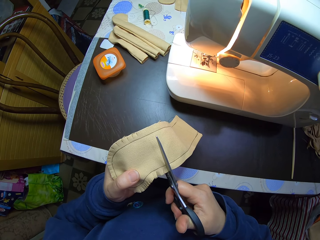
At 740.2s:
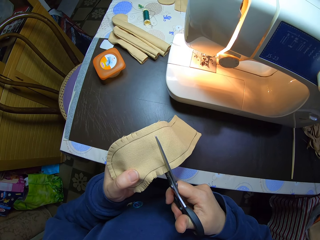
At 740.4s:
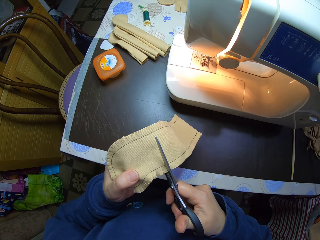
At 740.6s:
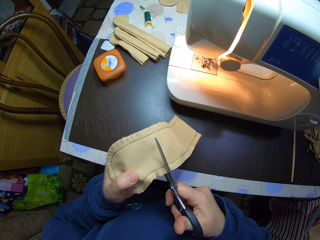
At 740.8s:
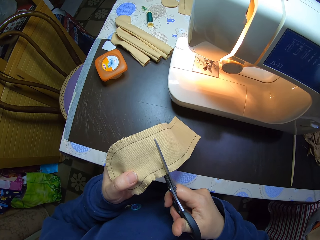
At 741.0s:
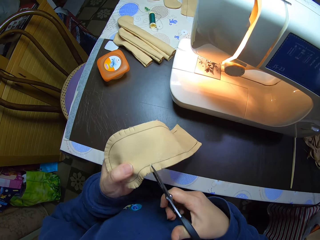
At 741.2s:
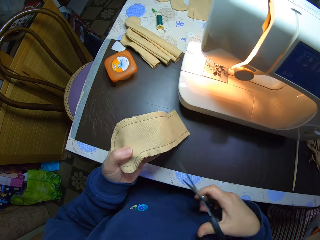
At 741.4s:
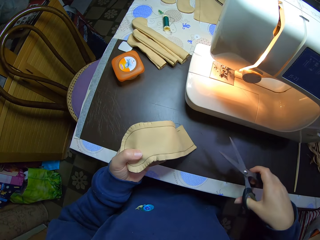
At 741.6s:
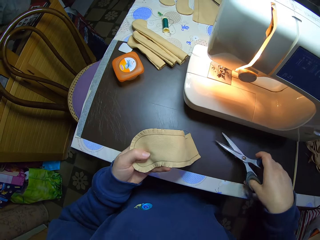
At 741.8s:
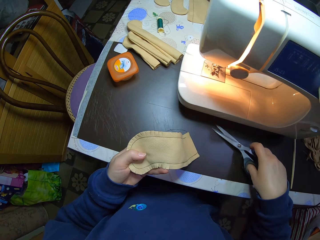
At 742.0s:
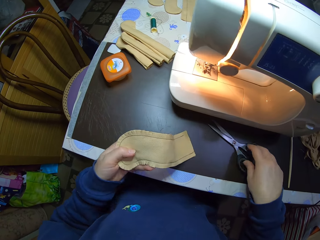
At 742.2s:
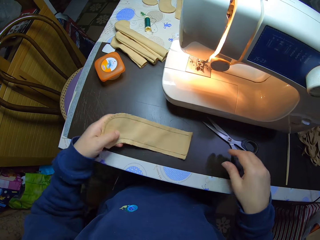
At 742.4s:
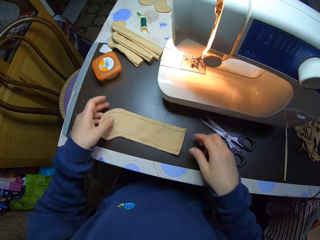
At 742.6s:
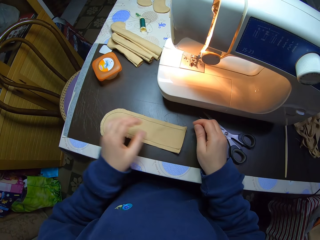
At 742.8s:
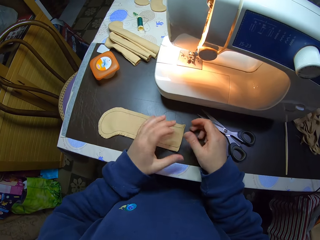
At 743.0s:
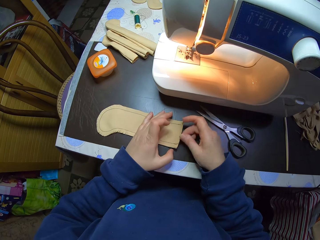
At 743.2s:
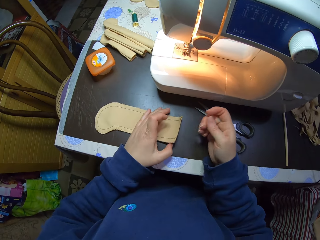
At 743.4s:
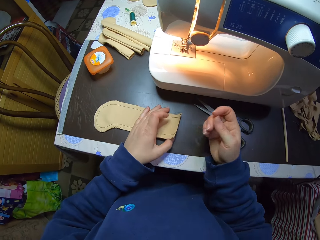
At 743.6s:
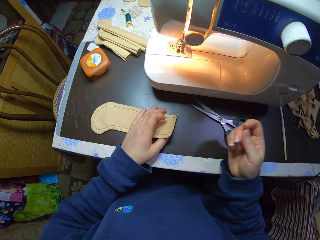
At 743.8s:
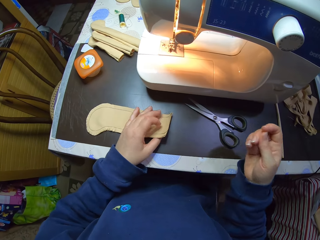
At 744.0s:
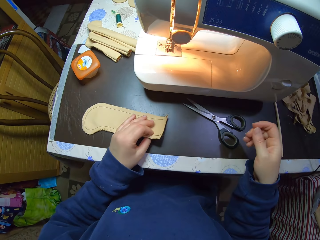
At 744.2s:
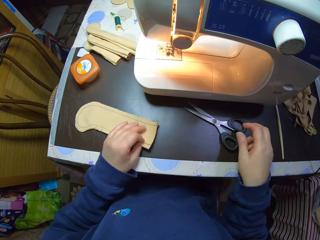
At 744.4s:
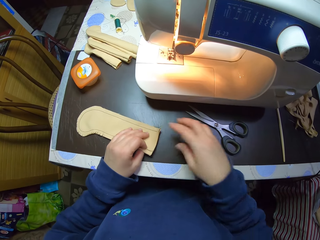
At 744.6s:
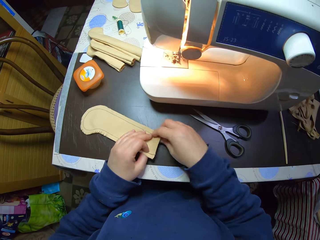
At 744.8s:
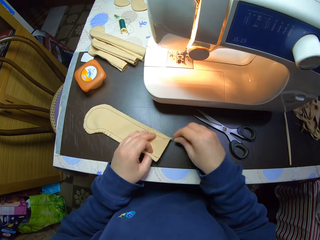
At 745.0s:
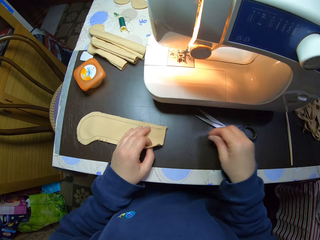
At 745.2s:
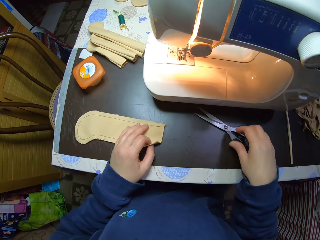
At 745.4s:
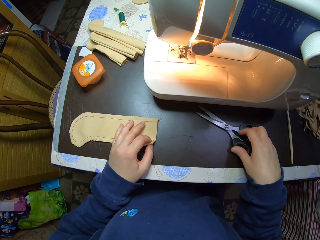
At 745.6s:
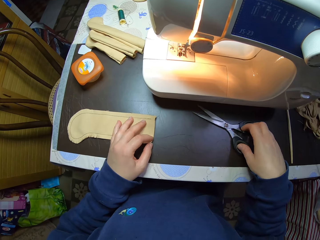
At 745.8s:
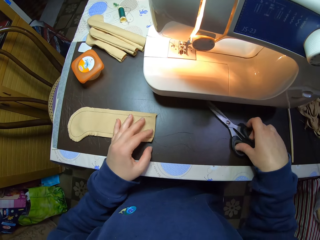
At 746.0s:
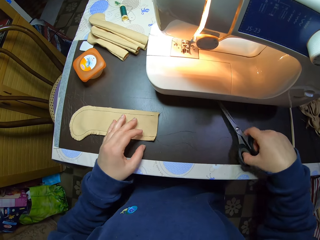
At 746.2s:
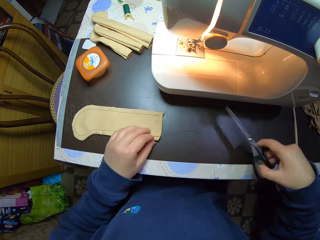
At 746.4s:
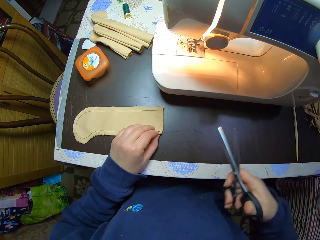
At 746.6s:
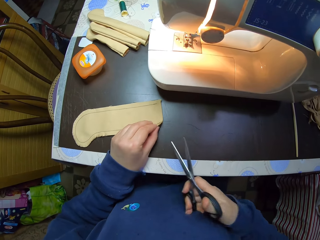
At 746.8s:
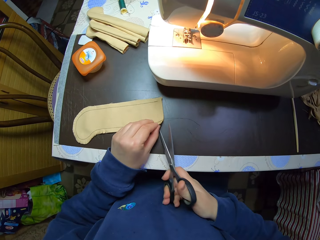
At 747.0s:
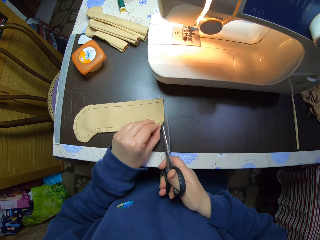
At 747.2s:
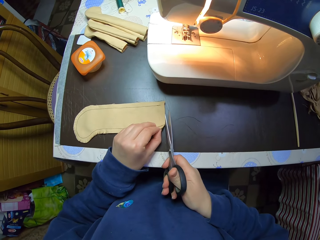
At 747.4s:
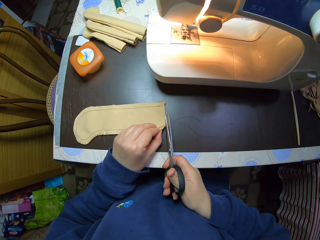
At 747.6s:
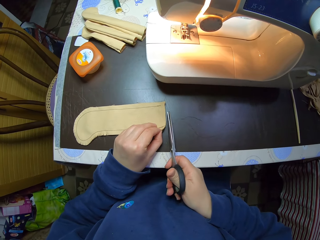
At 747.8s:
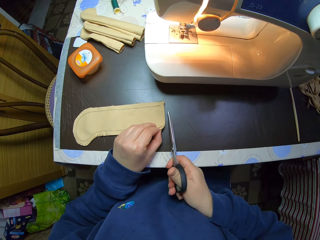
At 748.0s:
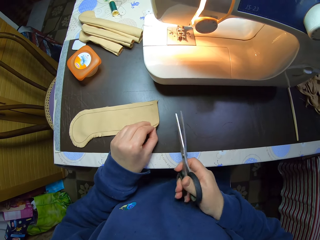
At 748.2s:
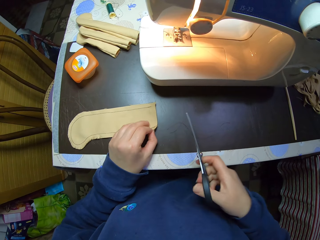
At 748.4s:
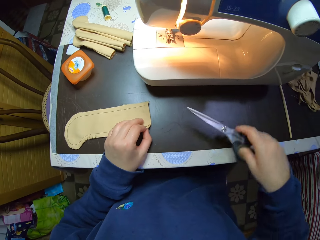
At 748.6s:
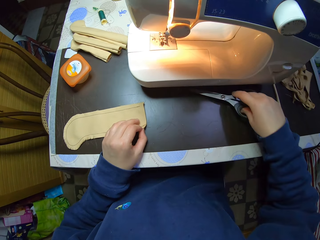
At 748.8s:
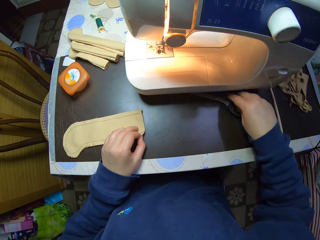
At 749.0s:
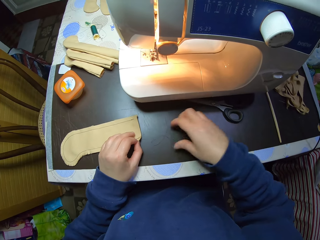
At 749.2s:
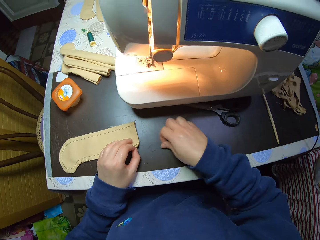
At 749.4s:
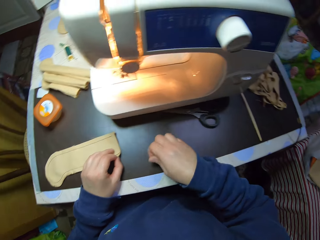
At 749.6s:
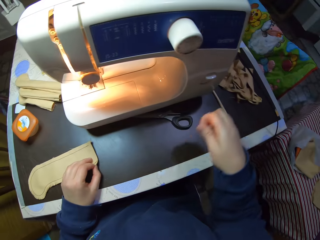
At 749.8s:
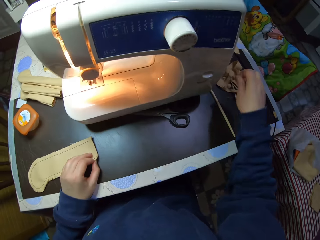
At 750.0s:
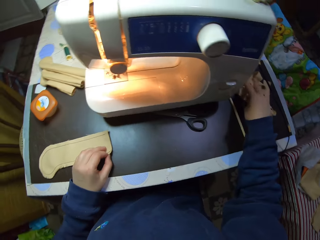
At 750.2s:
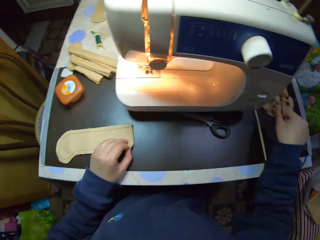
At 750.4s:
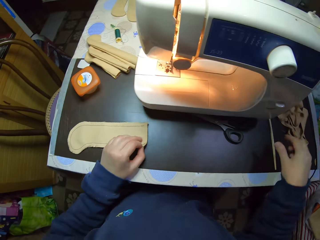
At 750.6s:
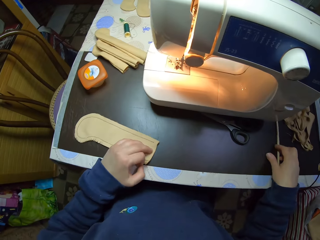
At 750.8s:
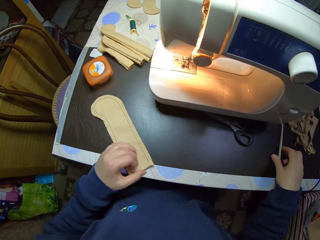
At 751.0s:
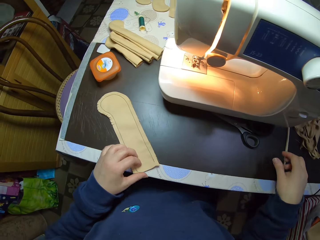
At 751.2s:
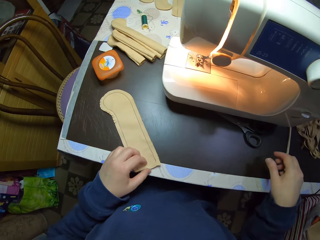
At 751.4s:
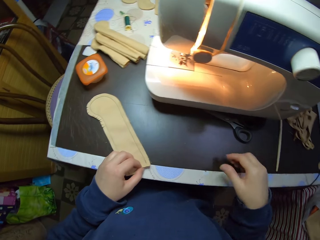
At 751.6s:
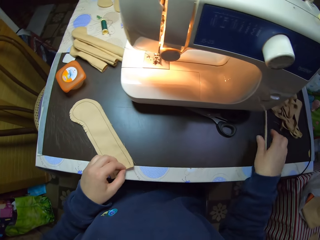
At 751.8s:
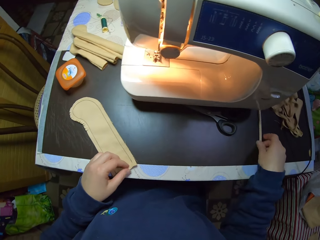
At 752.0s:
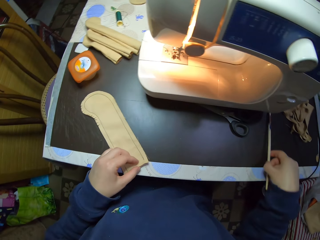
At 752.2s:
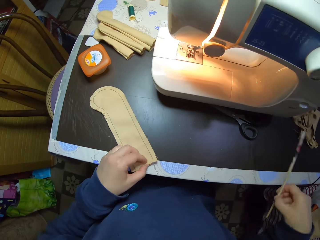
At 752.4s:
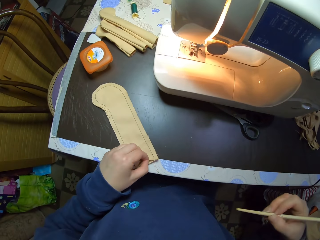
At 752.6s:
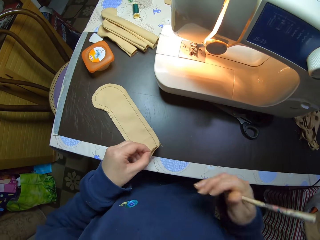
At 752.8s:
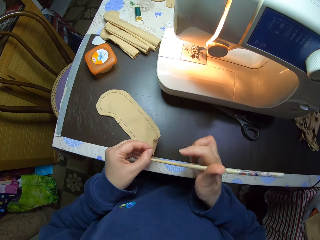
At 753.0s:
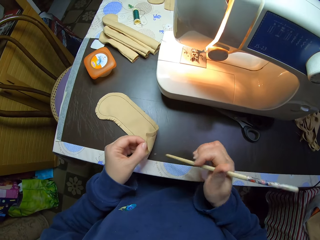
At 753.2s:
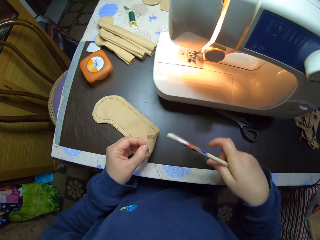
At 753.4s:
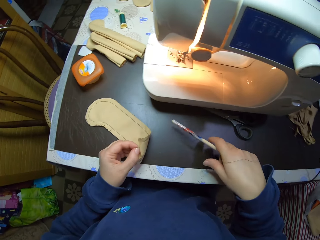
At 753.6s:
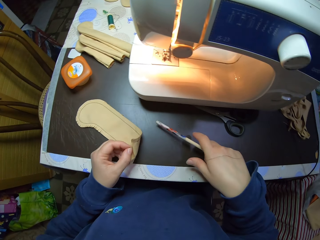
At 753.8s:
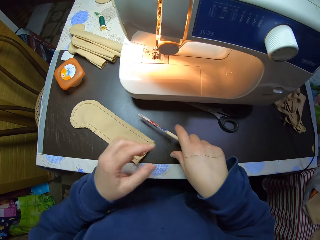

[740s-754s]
The camera wearer drops the scissors on the table with her right hand. She drops the material on the table with her left hand. She pulls the thread. She adjusts the material on the table with her left hand. She picks up the scissors on the table with her right hand. She cuts the thread from the material with the scissors in her right hand. She drops the scissors on the table with her right hand. She picks up the thread on the table with her right hand. She drops the thread on the table with her right hand. She picks up a pencil from the table with her right hand.

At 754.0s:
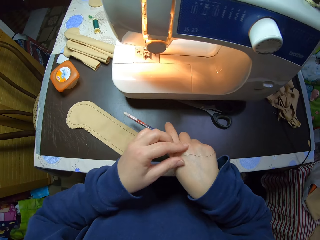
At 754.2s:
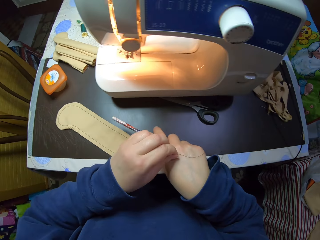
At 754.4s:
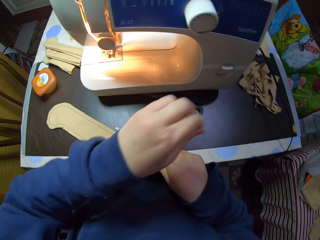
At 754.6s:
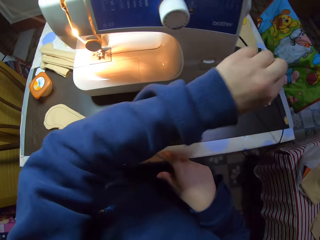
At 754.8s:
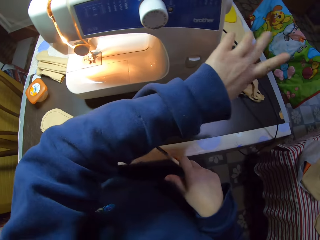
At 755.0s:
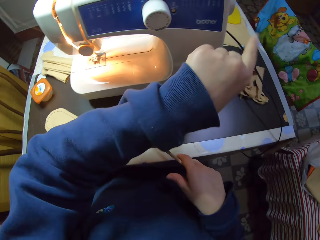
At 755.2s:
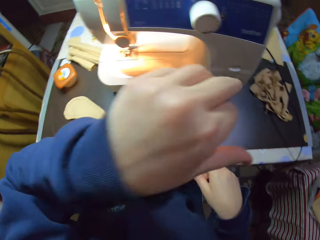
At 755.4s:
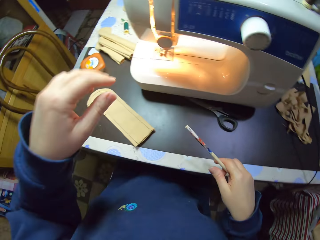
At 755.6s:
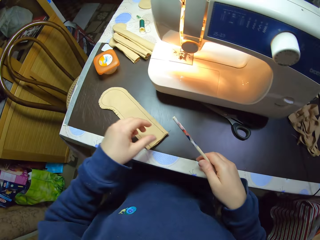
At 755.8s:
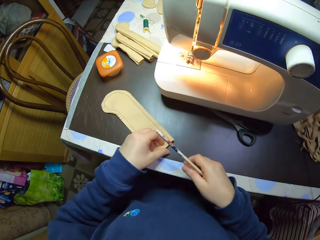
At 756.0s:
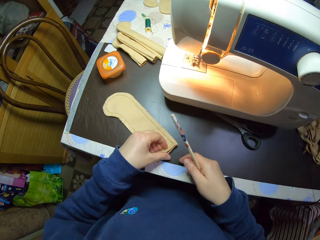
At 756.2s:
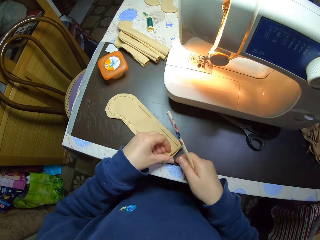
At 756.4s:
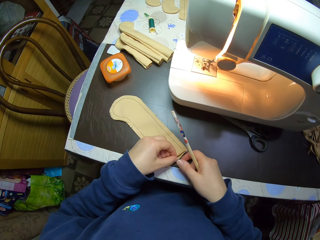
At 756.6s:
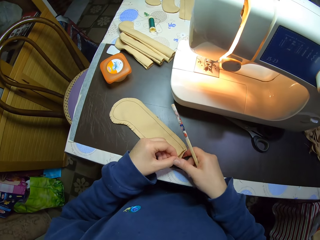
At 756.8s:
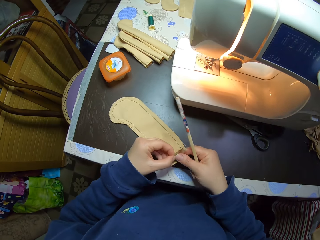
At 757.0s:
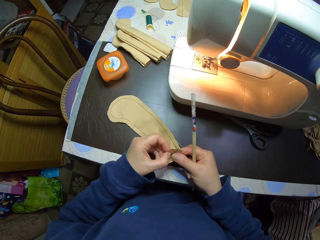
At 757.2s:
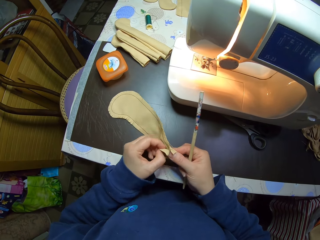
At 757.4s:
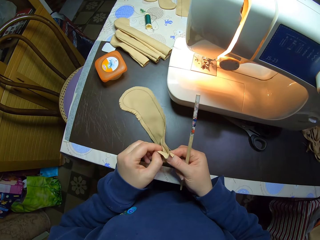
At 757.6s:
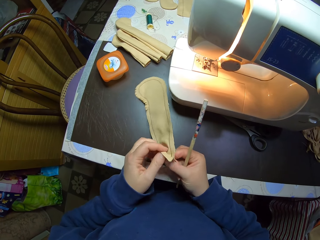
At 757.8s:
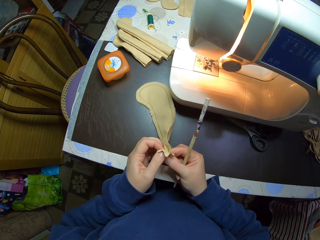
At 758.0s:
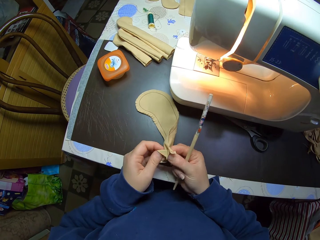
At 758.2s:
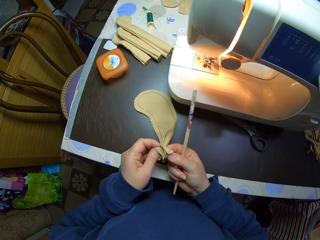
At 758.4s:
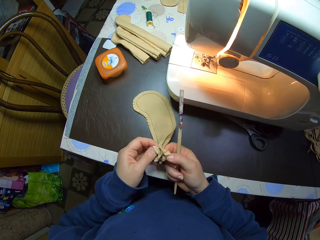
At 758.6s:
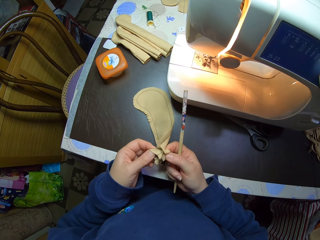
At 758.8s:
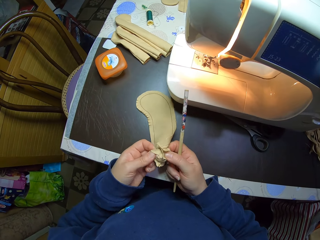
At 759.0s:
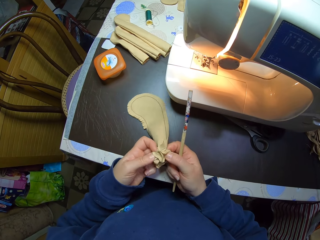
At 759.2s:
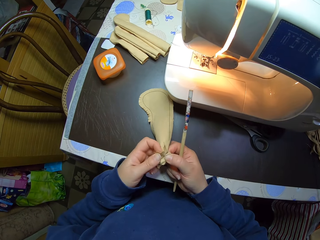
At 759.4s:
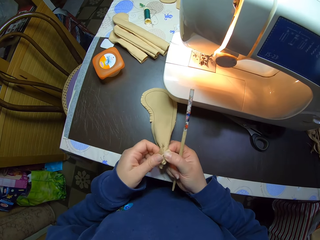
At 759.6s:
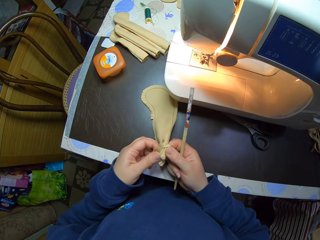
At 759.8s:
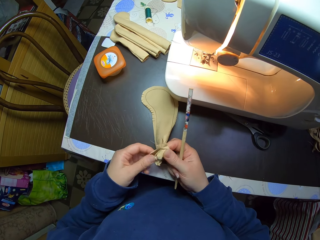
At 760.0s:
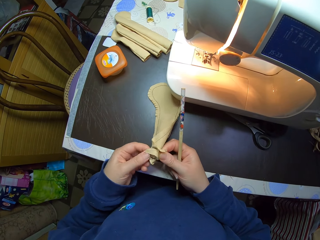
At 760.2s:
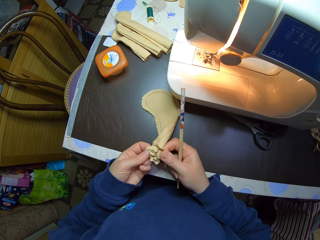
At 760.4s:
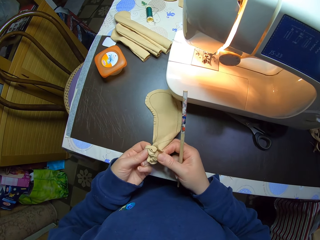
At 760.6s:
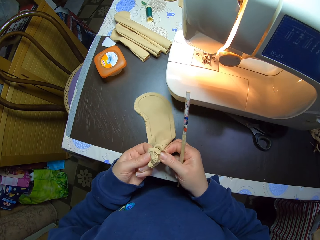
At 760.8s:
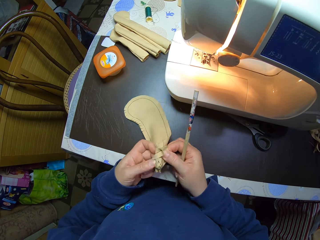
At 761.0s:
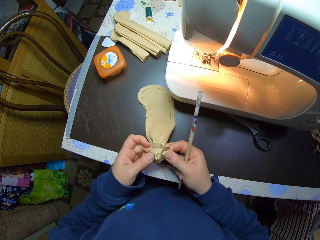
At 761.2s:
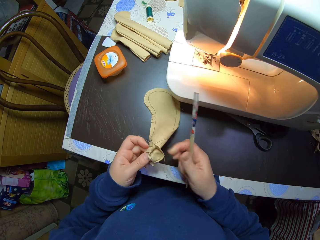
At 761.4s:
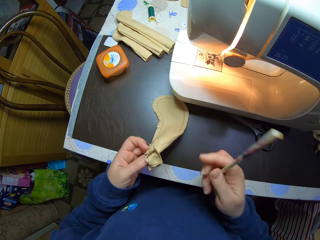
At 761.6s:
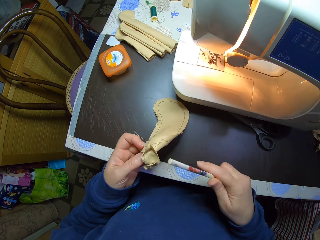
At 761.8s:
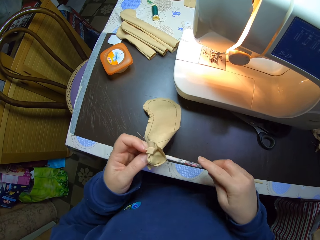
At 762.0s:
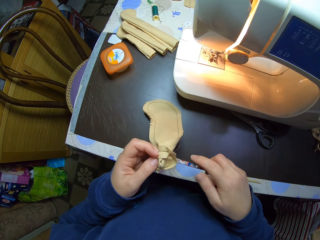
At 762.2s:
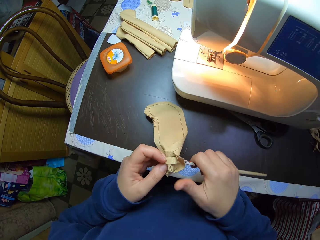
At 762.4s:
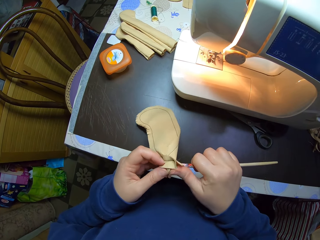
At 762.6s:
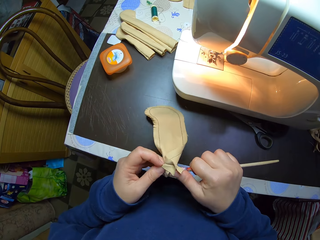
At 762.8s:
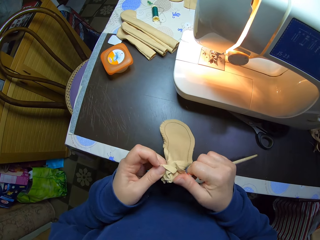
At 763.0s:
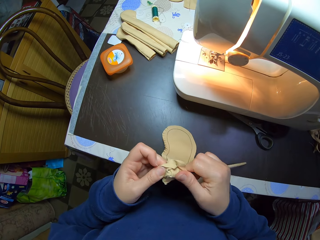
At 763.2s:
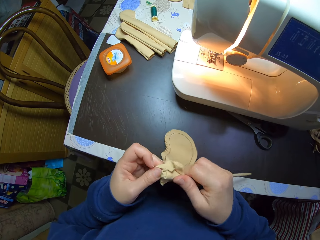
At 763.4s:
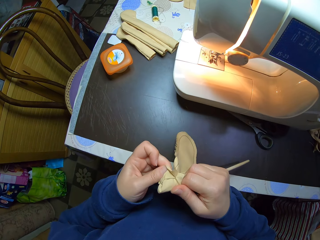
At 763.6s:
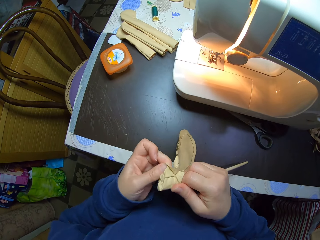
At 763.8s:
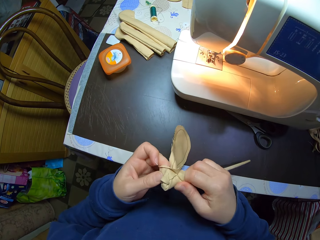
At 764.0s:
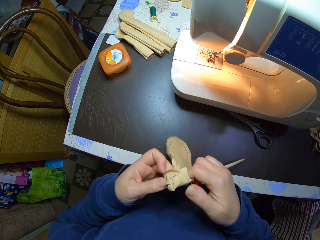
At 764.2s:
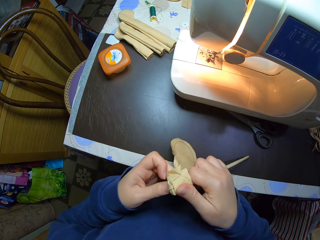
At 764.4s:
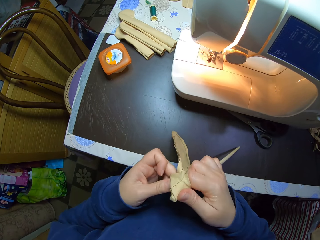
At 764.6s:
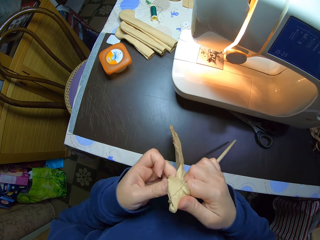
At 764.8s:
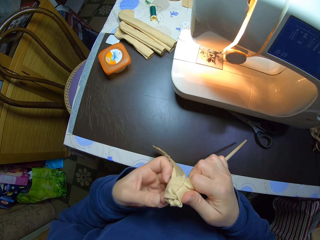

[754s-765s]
The camera wearer picks a thread from her right hand with her left hand. She drops the thread on the thread on the table with her right hand. She holds the material on the table with both hands. She turns the pencil bag. She puts the stick in the pencil bag. She adjusts the material on the table with the pencil in her right hand.
